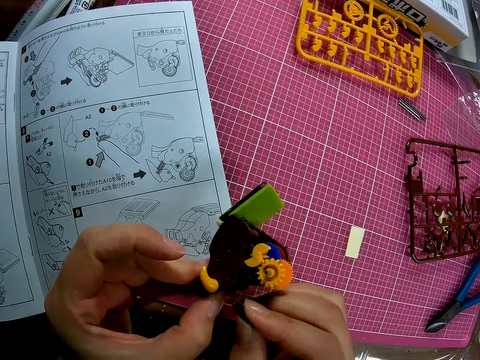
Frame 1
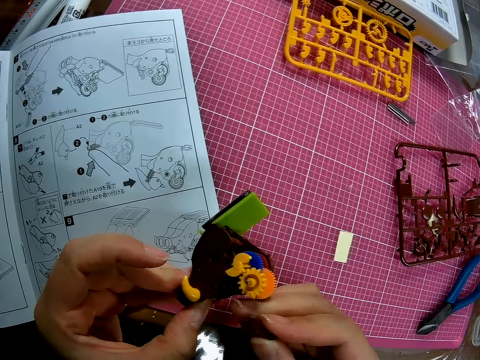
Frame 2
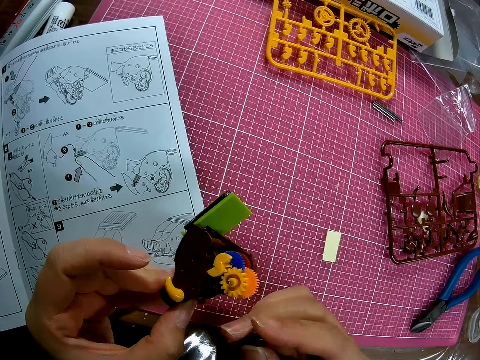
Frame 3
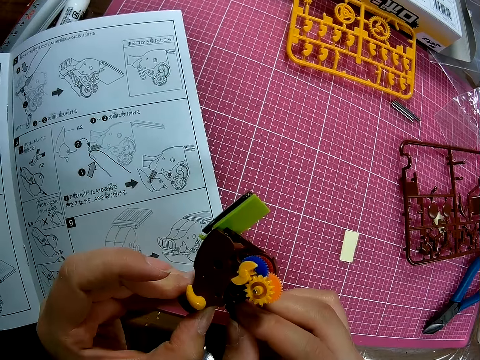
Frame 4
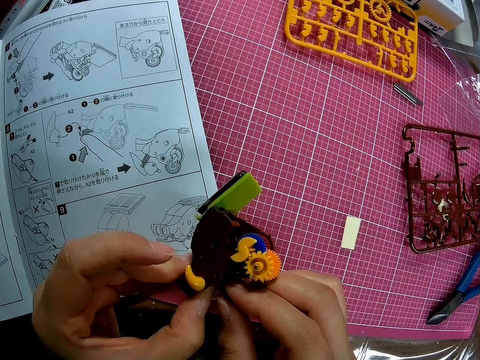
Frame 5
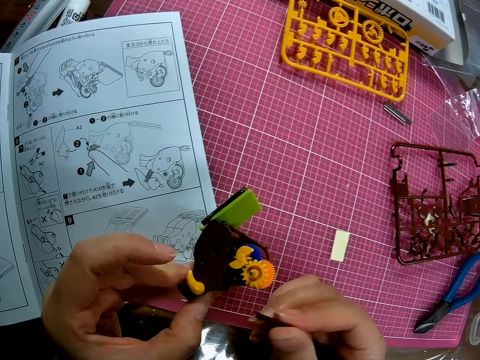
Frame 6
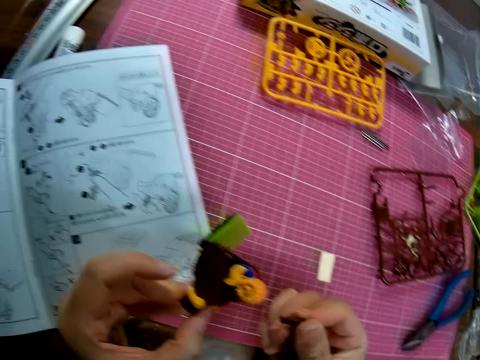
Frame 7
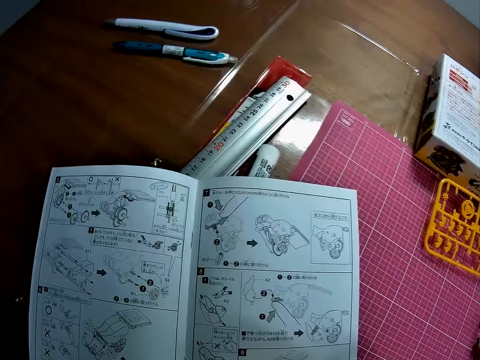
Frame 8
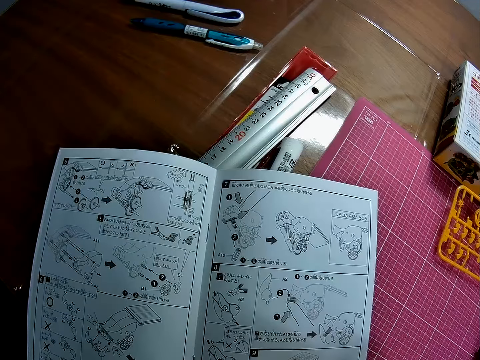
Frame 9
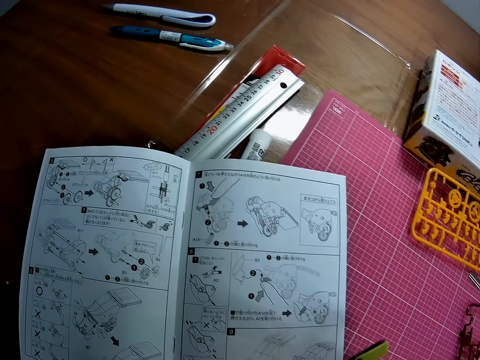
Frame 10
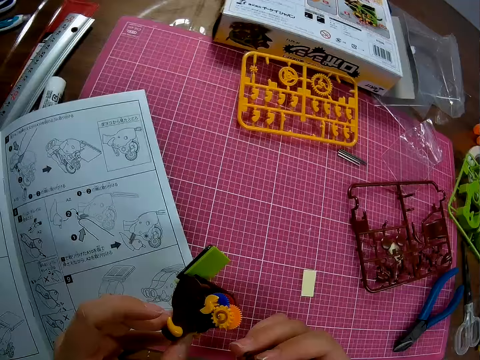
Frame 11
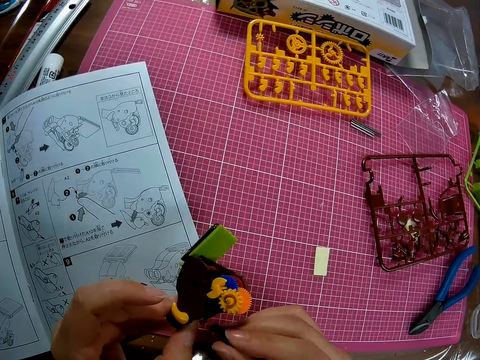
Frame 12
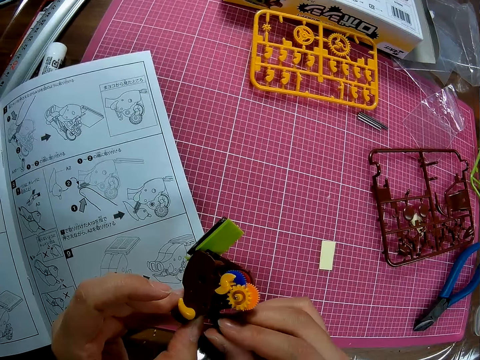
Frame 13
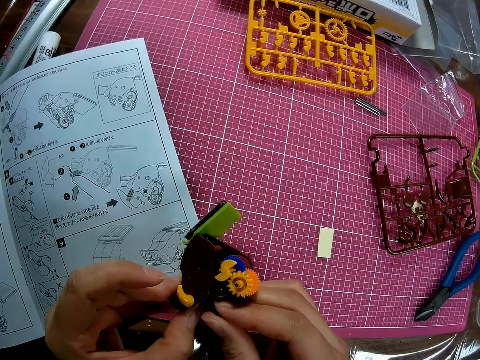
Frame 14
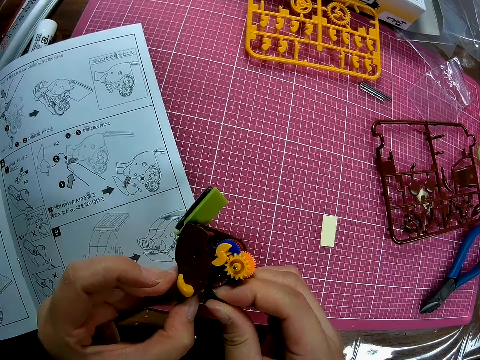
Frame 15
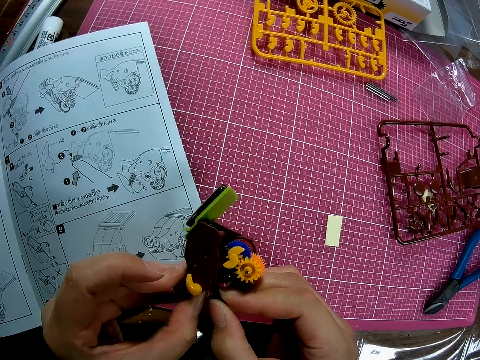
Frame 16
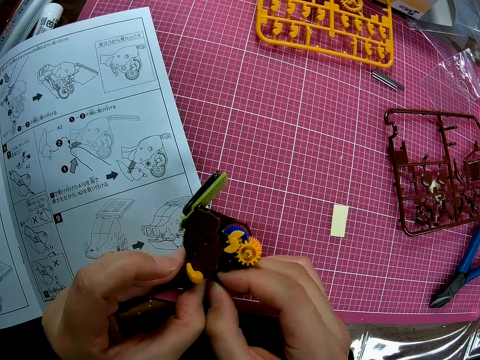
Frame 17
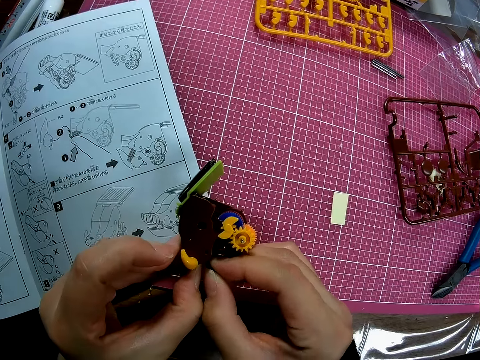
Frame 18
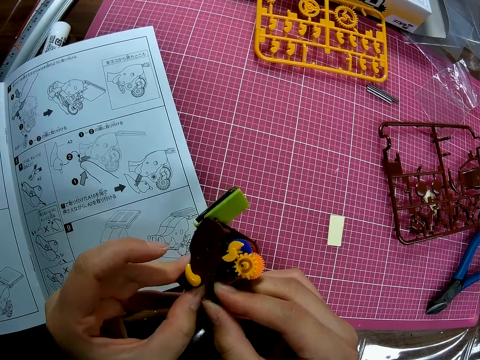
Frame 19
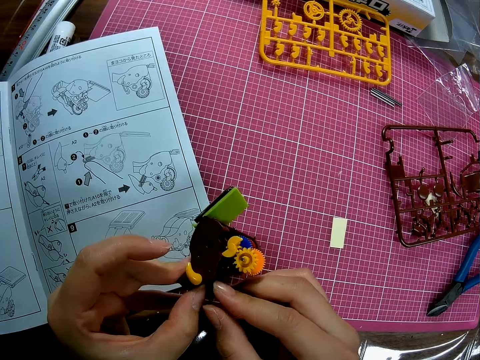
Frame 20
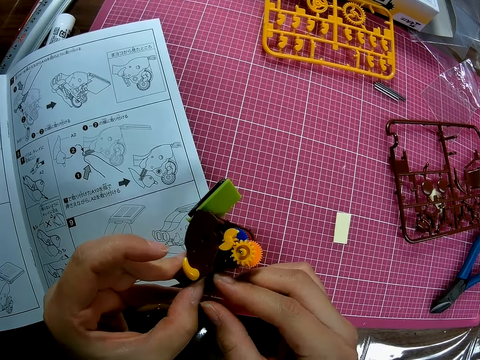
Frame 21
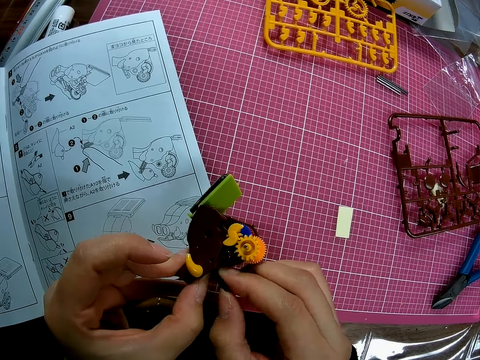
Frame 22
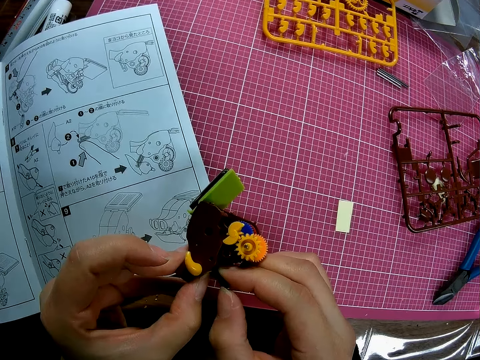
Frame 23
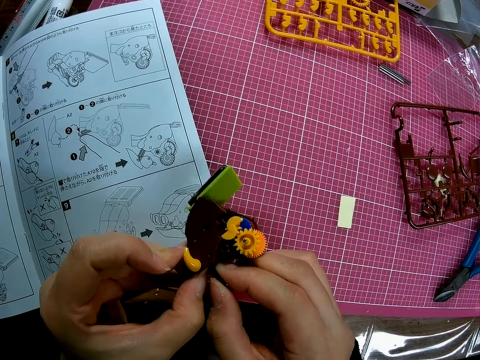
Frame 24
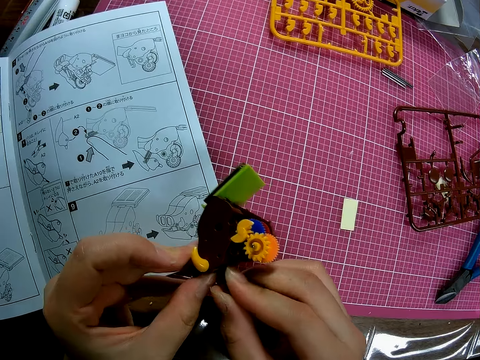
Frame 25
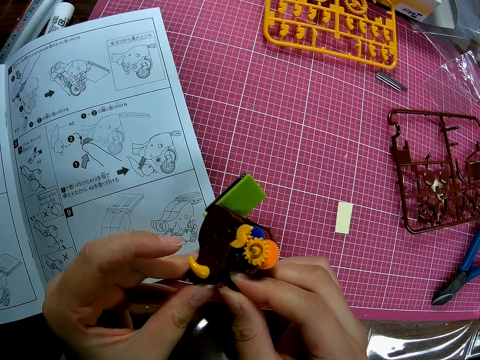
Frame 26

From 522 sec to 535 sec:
The camera wearer stares at the plastic model. They fix the plastic models together. They stare at the plastic model. They look at the manual book on the table. They stare at the manual book on the table. They fix the plastic models together.

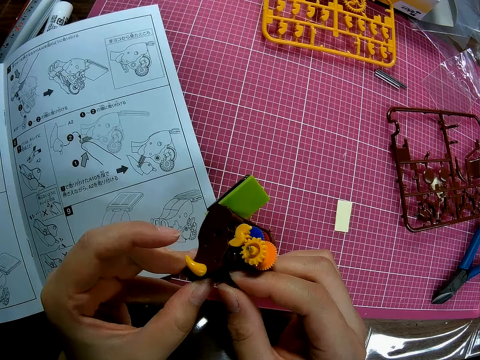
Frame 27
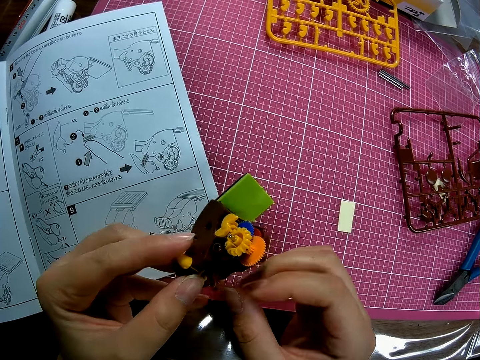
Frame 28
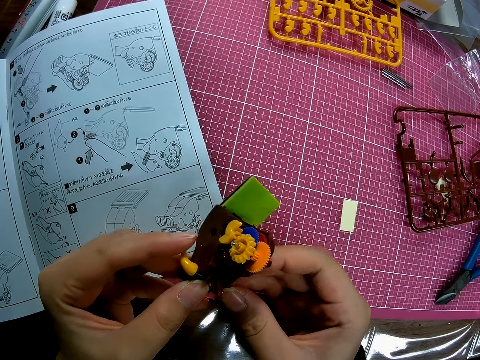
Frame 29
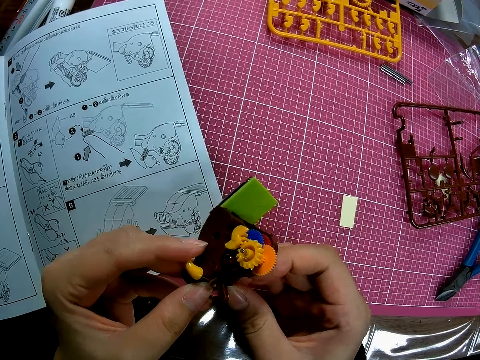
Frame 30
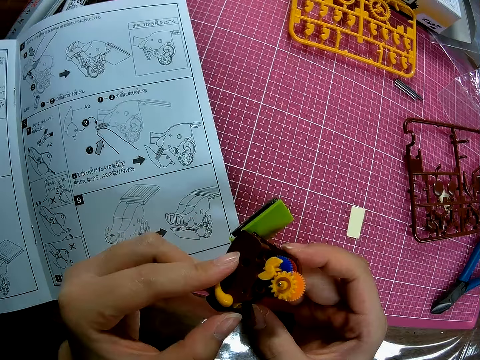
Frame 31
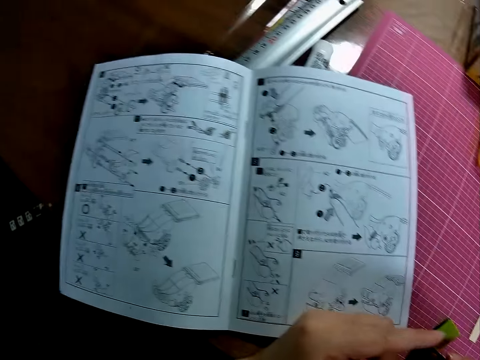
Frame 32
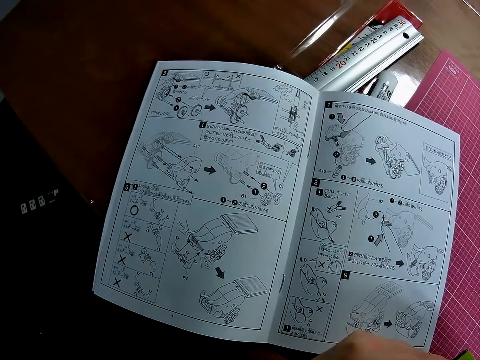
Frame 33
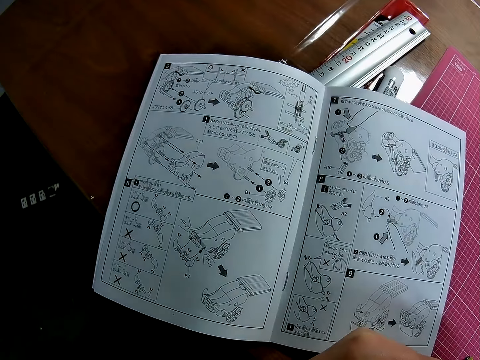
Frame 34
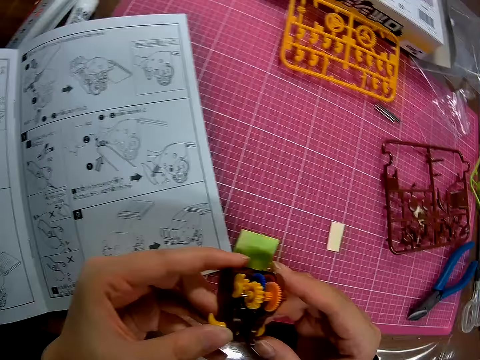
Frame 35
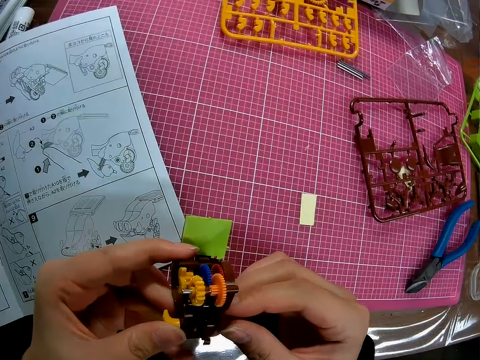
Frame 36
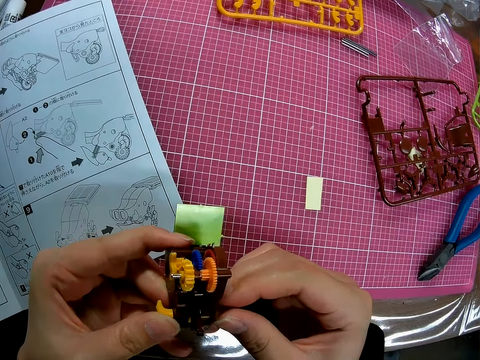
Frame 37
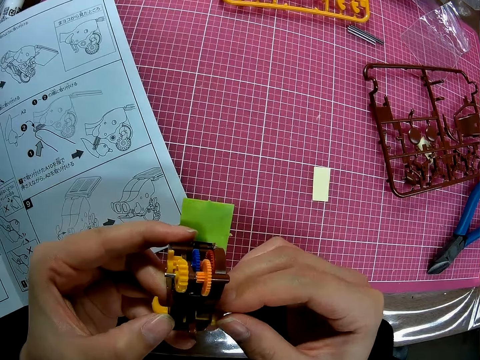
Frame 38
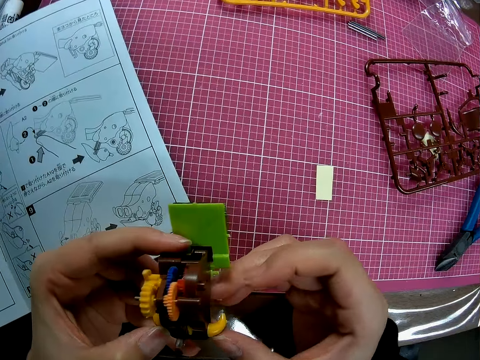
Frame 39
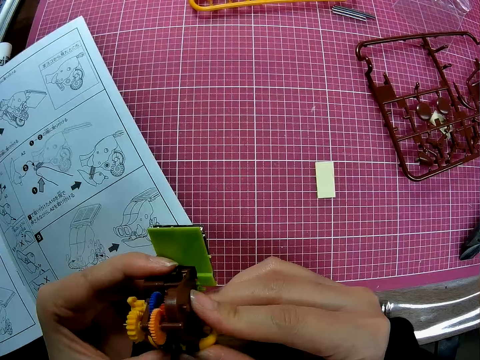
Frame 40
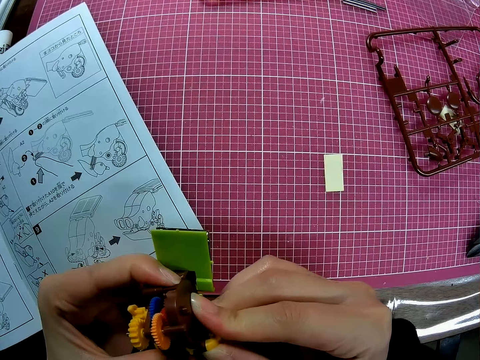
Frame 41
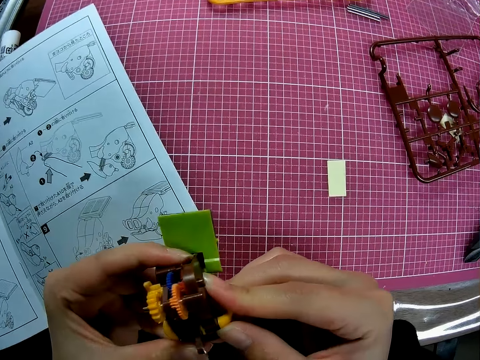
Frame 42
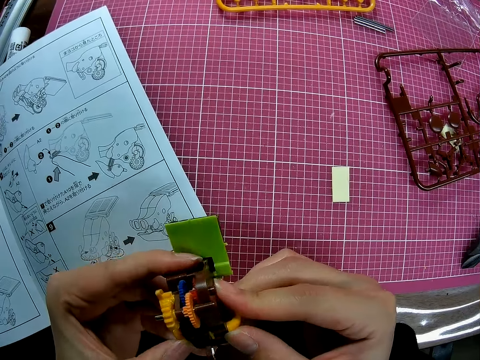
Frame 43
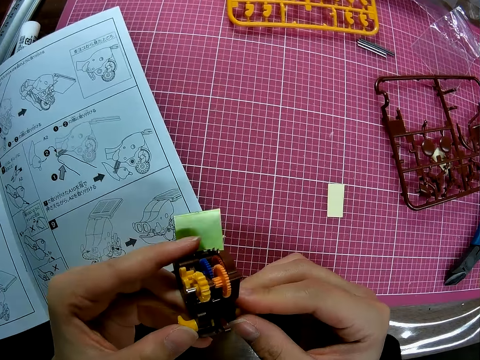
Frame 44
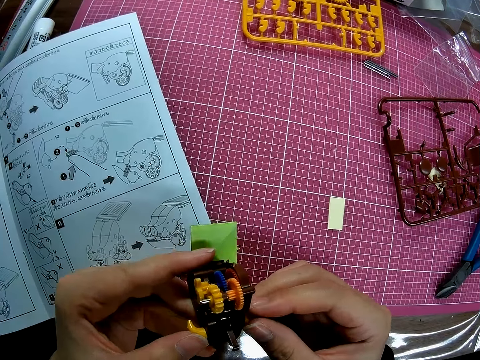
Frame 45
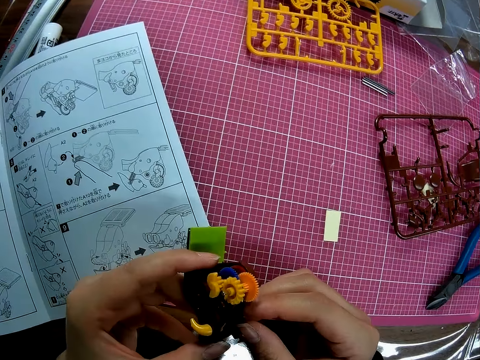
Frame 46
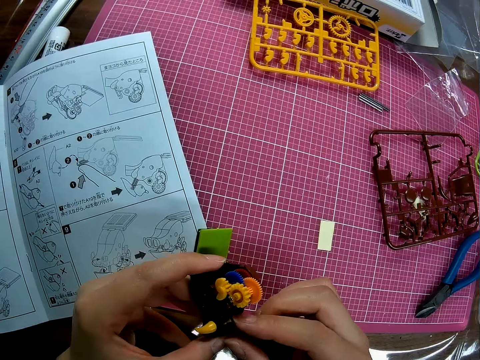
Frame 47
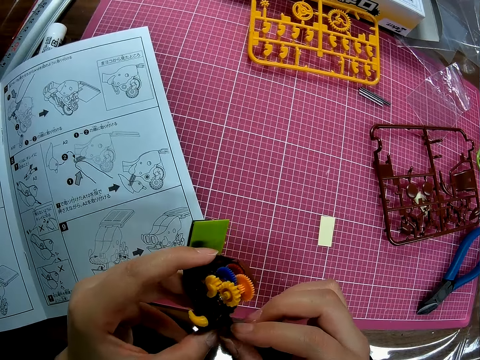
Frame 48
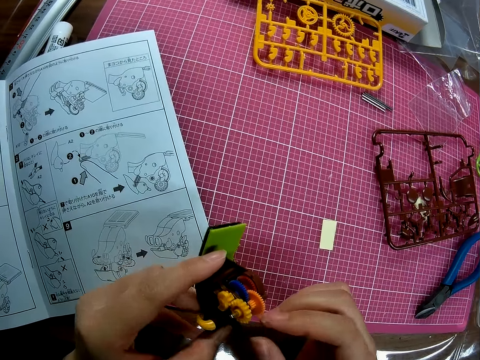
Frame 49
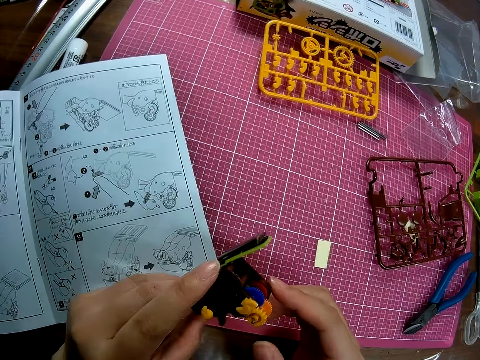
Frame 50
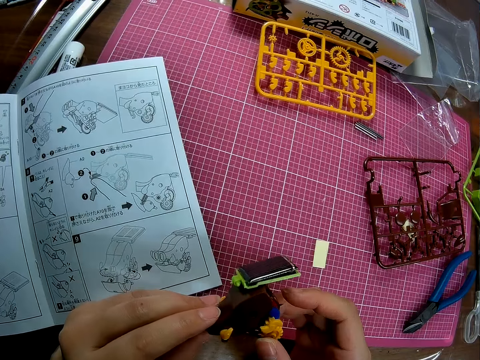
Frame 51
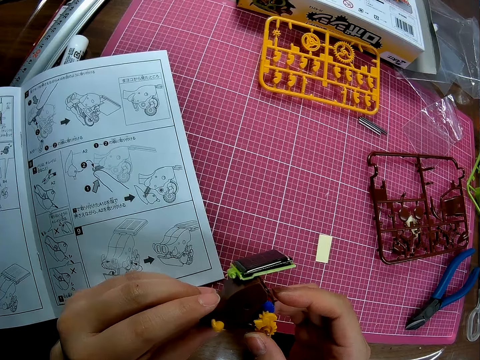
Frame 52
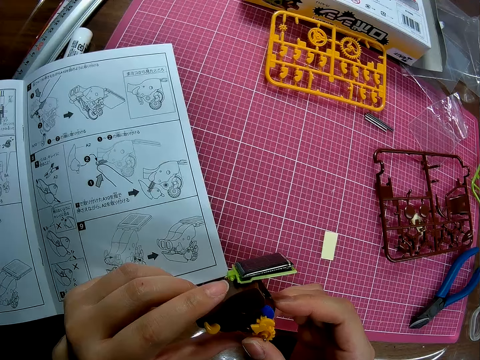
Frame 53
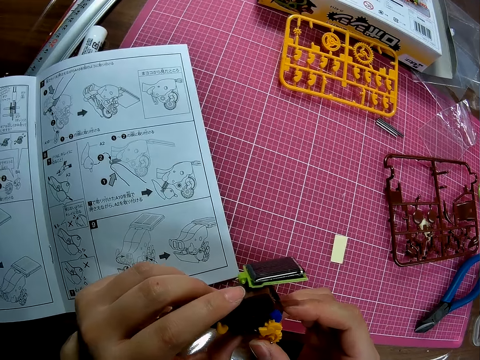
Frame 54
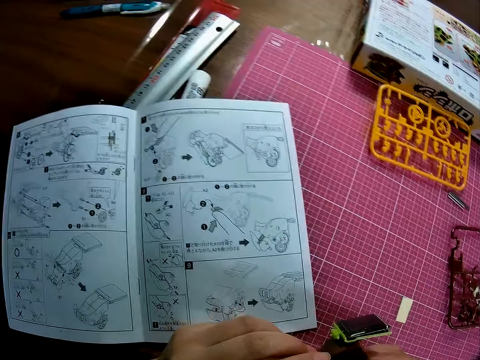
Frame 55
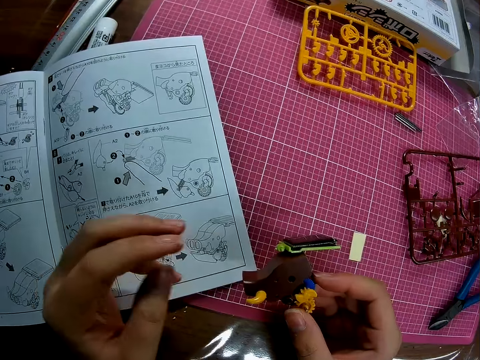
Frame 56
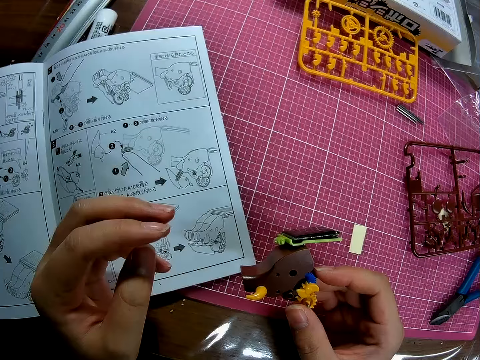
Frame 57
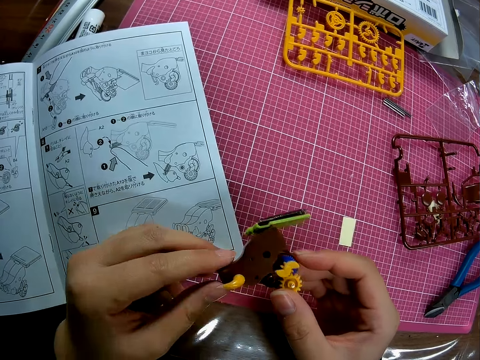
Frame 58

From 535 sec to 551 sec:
The camera wearer looks at the manual book on the table. They stare at the manual book on the table. They fix the plastic models together. They stare at the plastic model of something.
